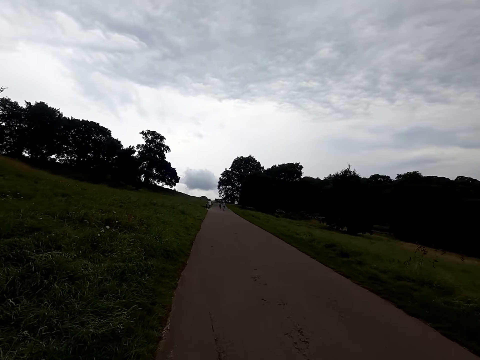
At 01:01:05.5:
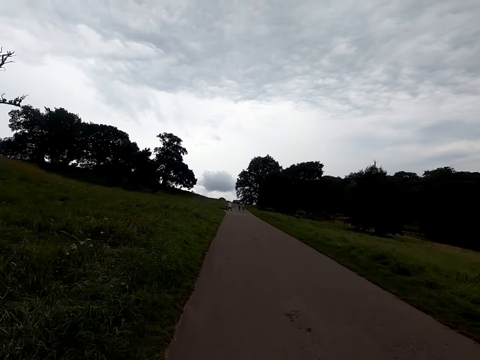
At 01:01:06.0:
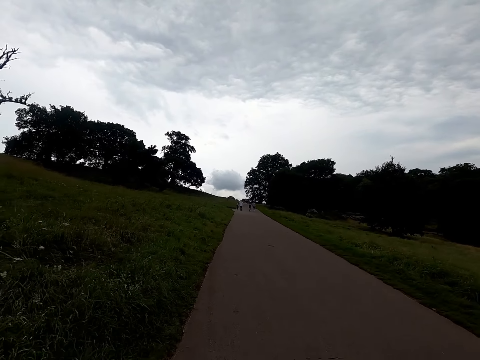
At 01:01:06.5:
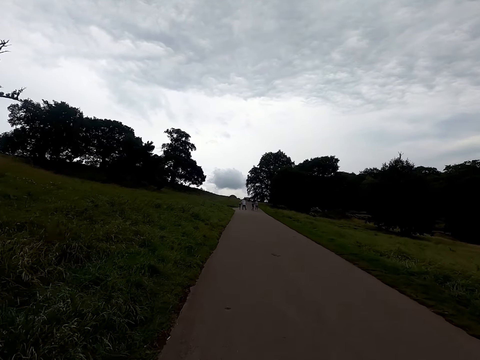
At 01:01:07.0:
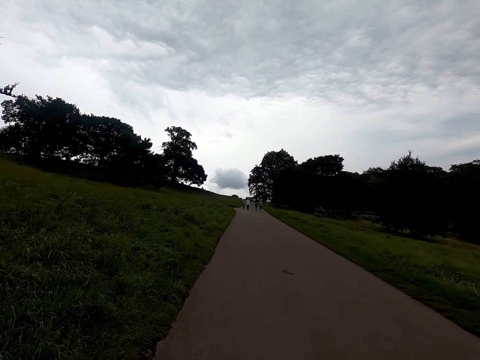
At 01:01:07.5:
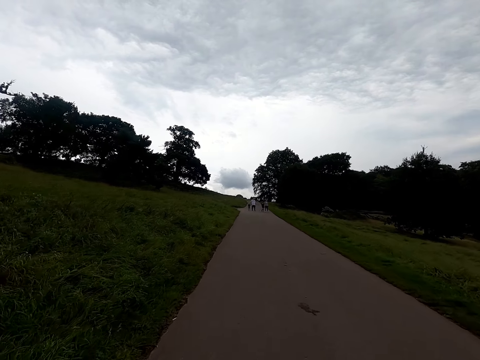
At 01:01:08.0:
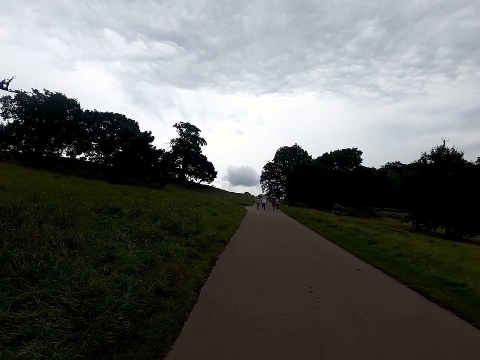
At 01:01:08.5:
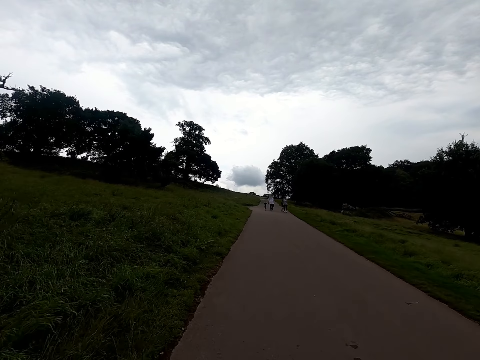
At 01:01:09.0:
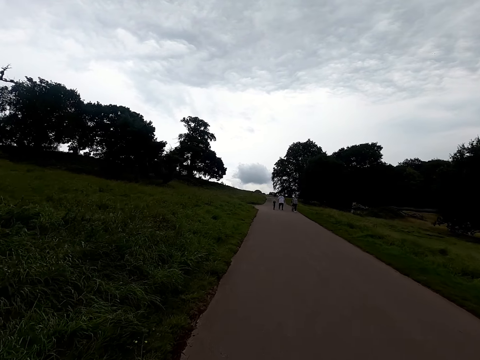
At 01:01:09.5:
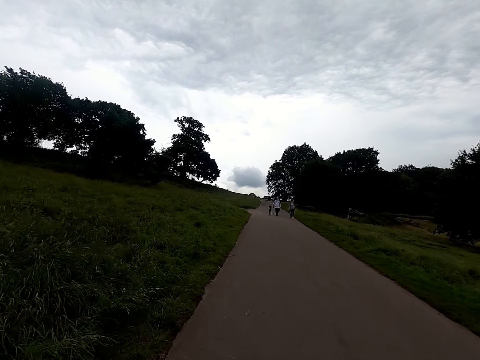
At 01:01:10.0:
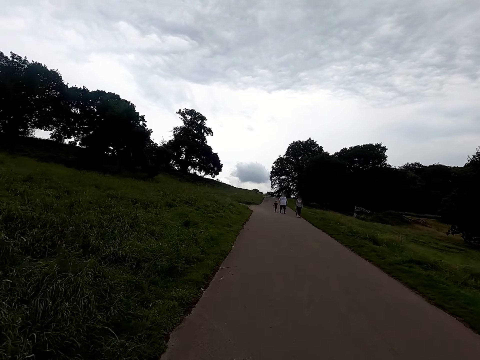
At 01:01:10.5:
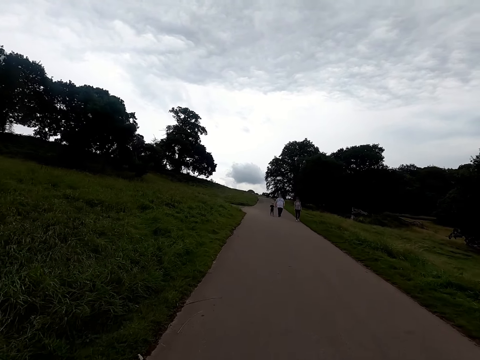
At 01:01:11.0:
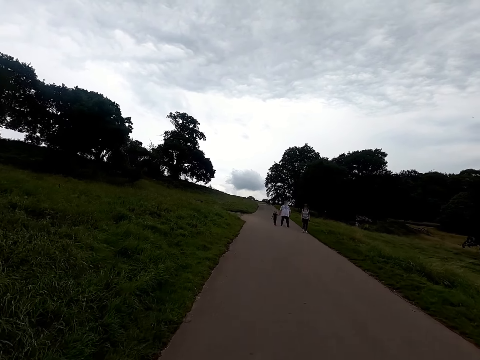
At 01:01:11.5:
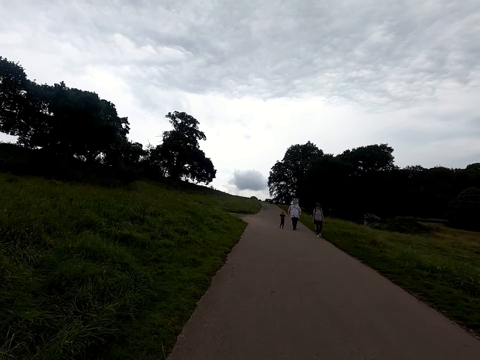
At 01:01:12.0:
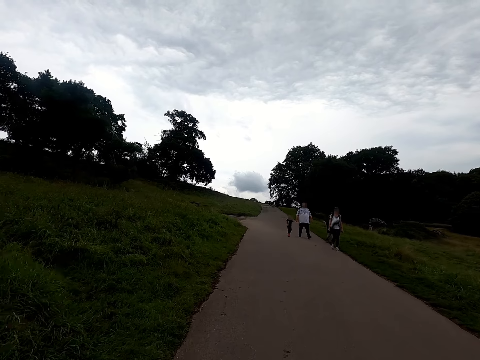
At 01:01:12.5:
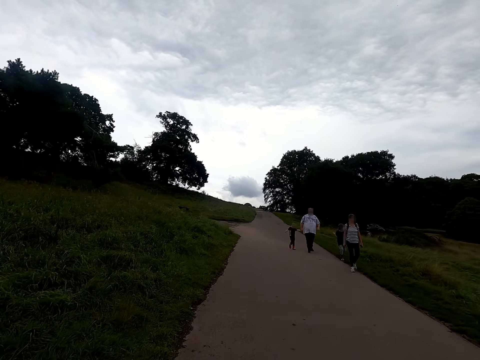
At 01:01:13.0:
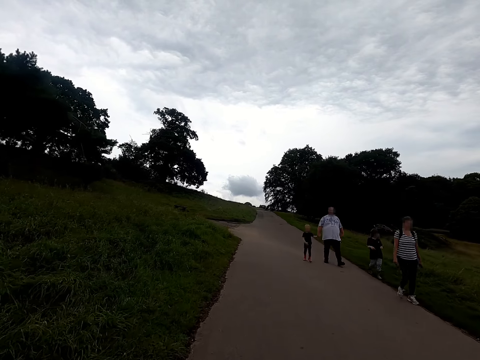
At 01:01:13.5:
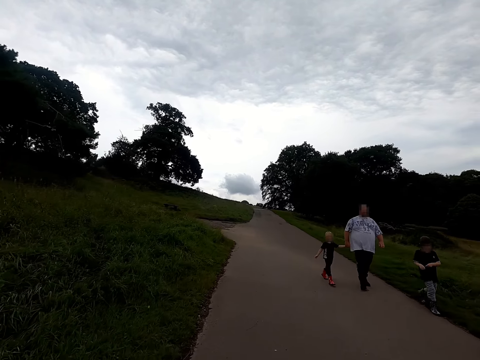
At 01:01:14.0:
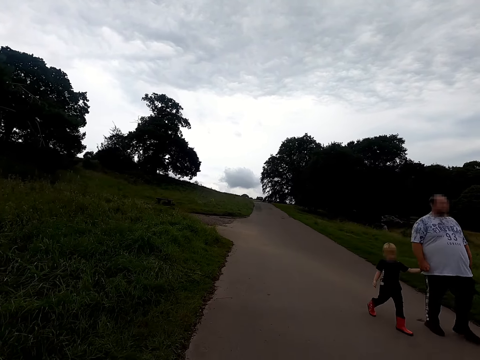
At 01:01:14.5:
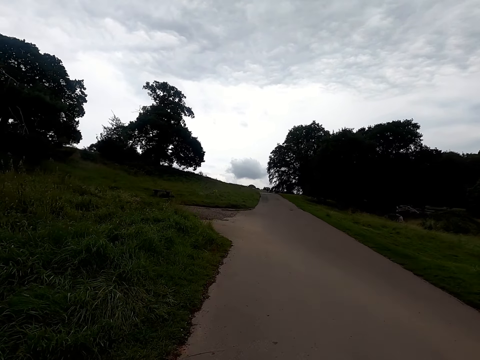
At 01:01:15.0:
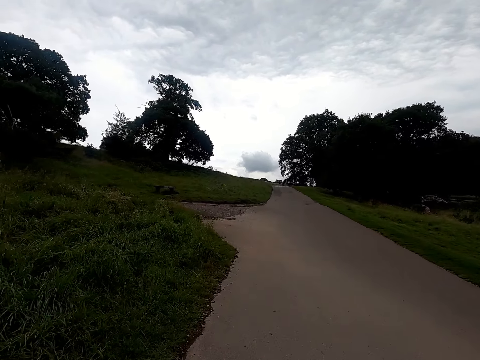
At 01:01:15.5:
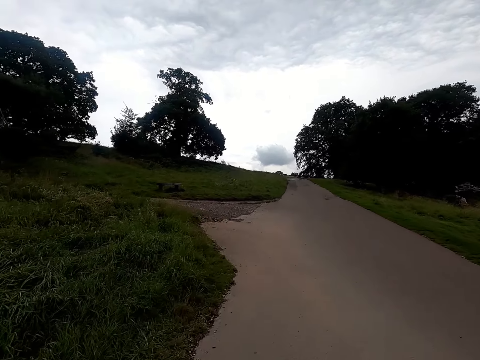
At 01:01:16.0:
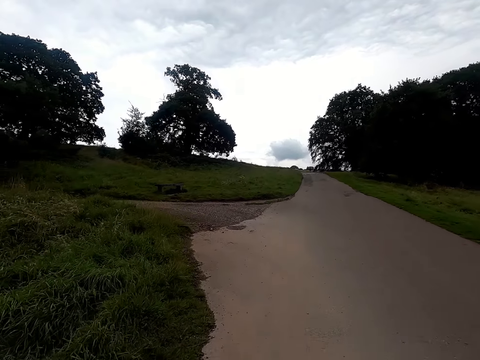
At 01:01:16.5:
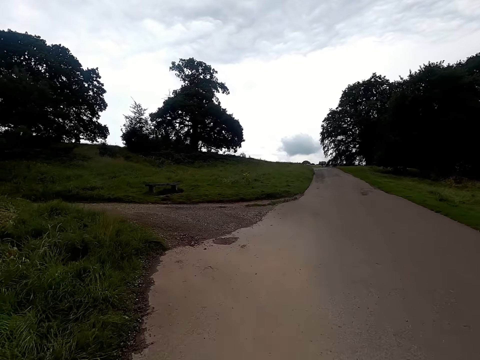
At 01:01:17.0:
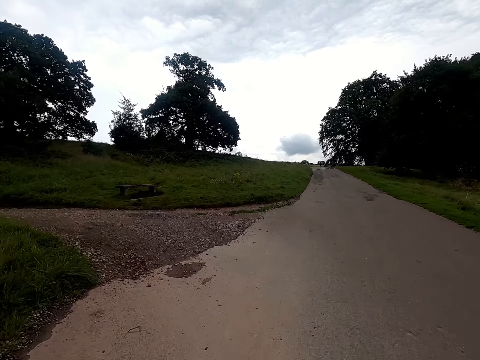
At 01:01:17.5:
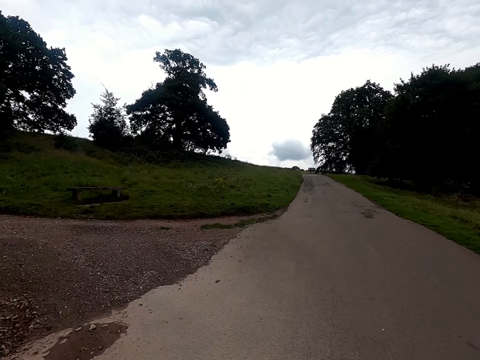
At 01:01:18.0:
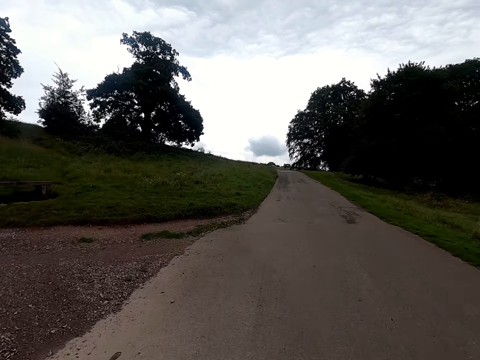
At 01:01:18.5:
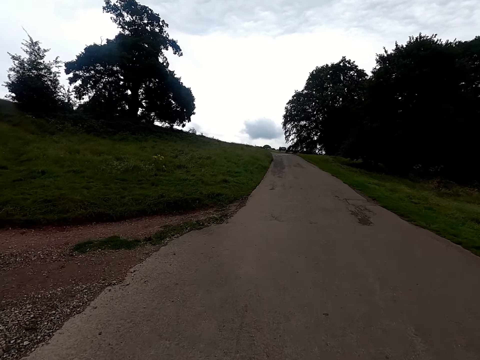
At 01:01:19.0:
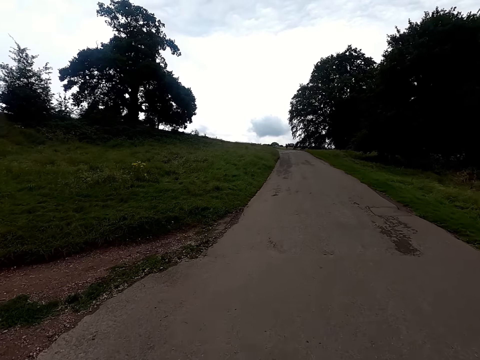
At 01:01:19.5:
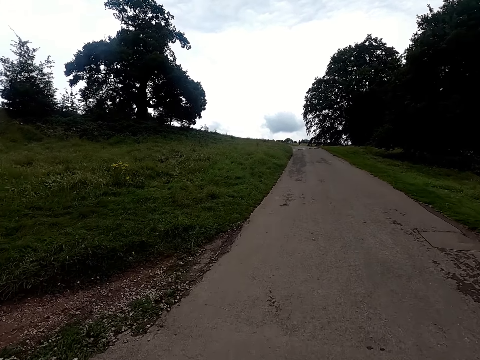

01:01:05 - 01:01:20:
The camera wearer cycles along the pathway.

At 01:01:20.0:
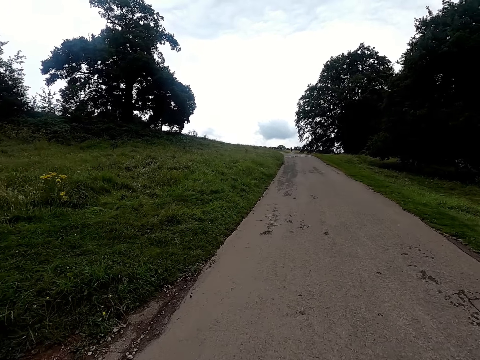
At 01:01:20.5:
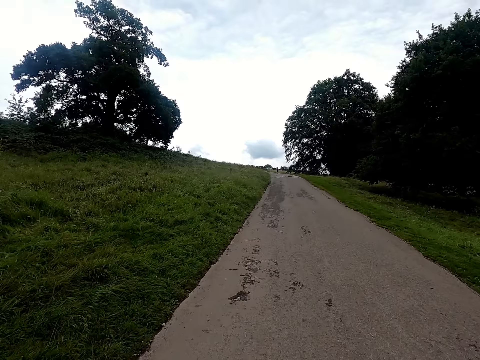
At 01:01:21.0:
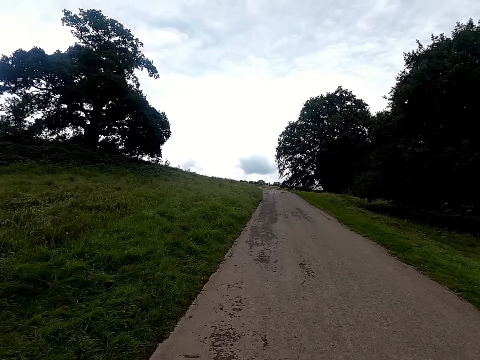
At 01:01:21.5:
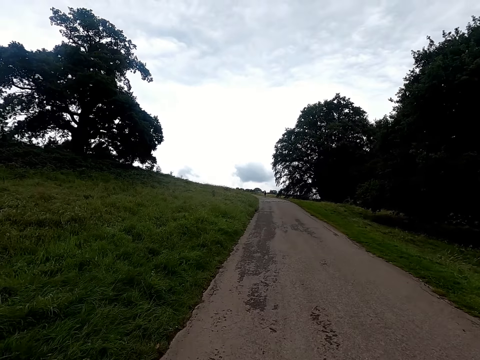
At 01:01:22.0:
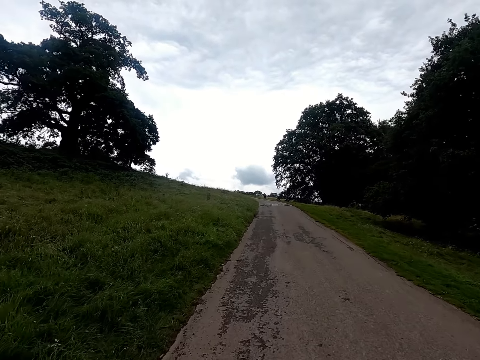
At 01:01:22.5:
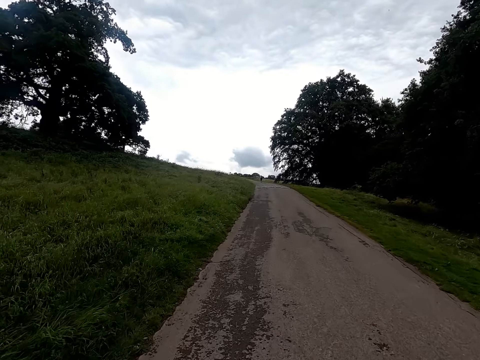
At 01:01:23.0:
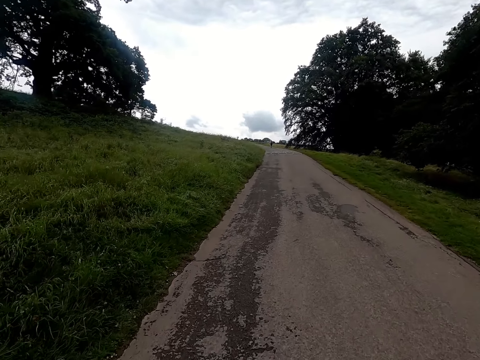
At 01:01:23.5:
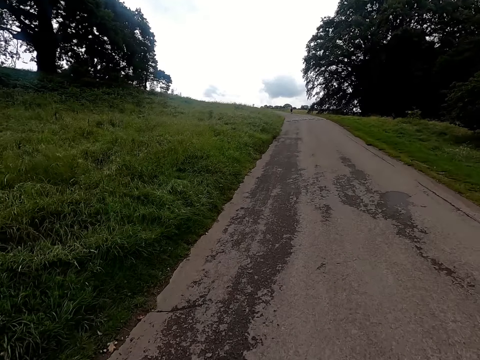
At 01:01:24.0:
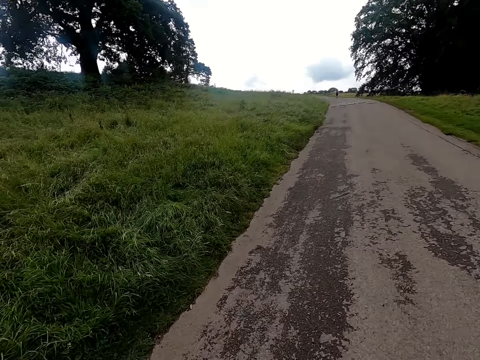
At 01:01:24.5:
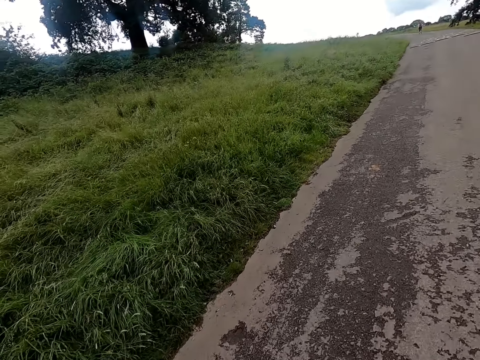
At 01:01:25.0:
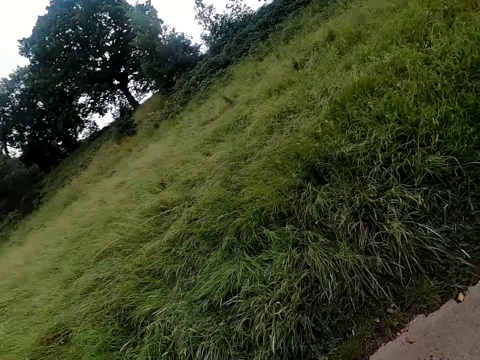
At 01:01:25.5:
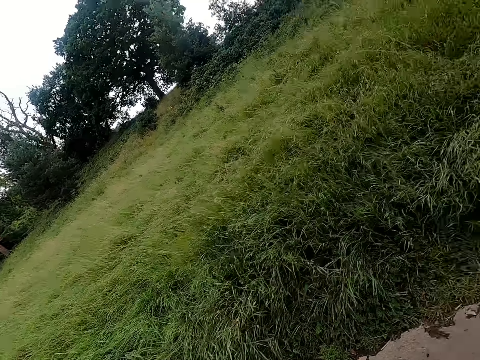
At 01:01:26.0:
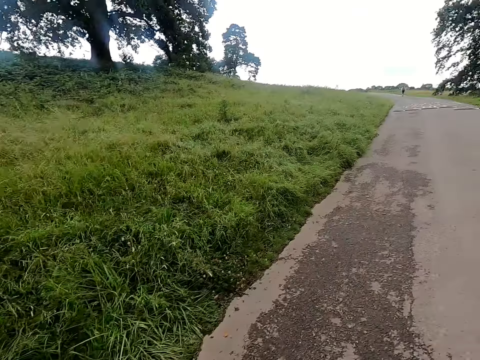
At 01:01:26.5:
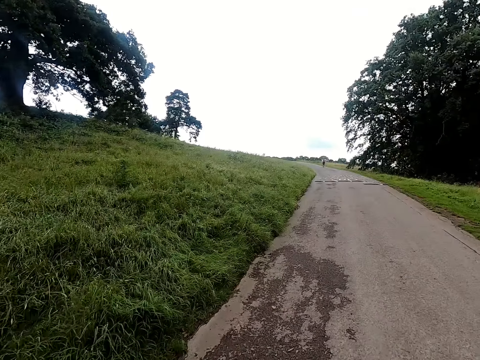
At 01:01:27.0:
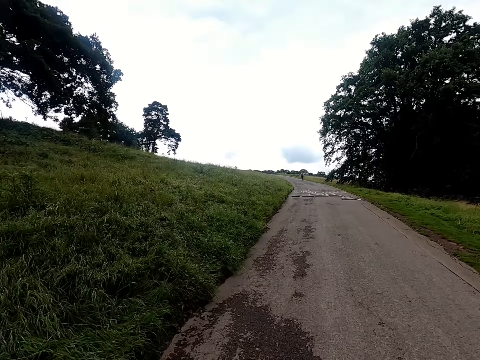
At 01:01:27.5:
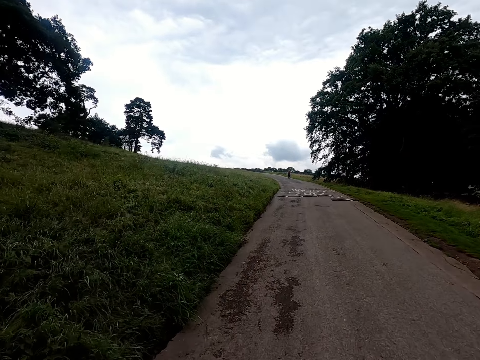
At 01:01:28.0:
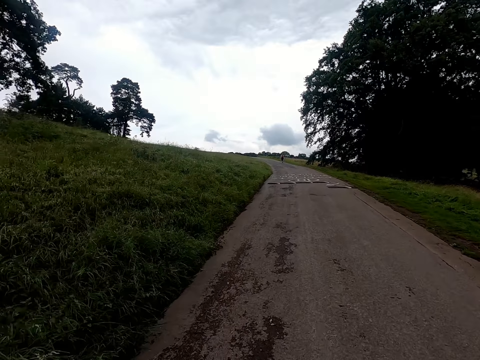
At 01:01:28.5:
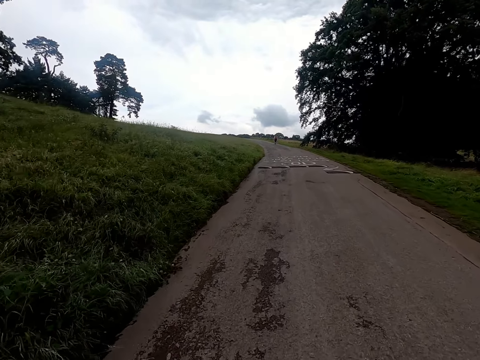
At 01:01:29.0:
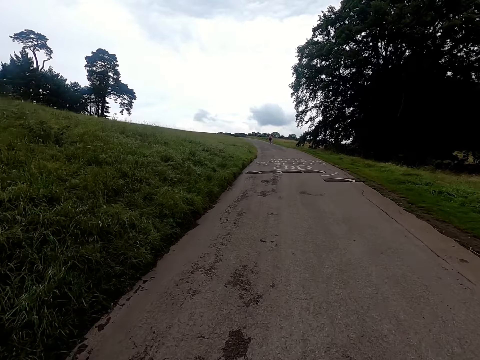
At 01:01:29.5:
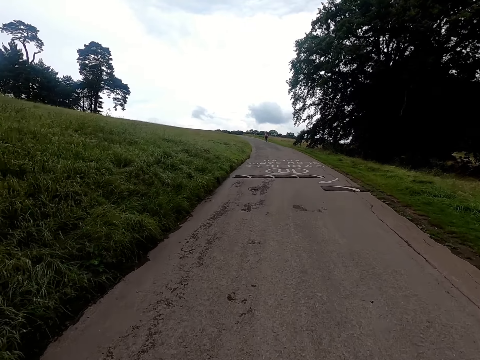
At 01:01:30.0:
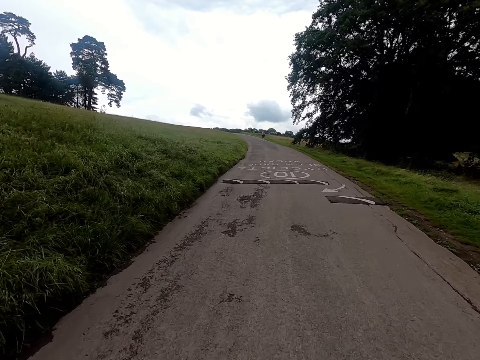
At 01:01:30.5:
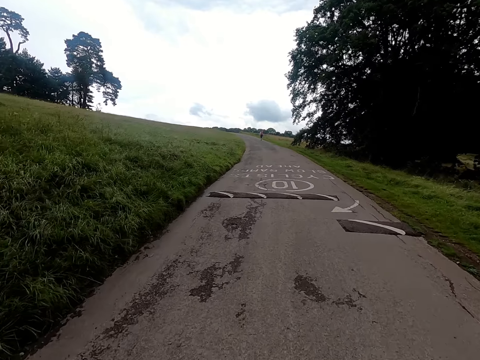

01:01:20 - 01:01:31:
The camera wearer looks behind. They cycle along the pathway.
